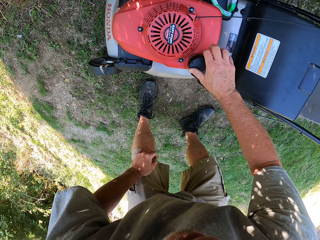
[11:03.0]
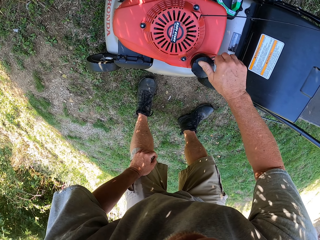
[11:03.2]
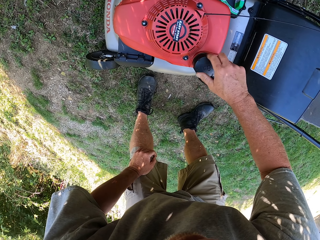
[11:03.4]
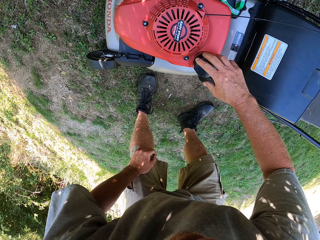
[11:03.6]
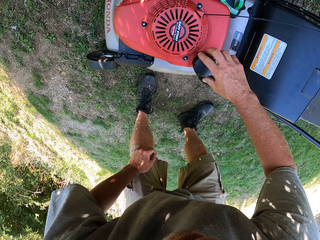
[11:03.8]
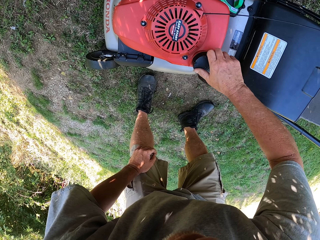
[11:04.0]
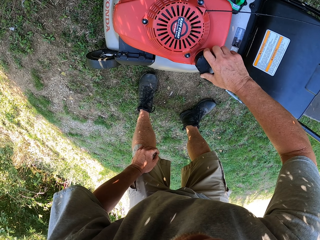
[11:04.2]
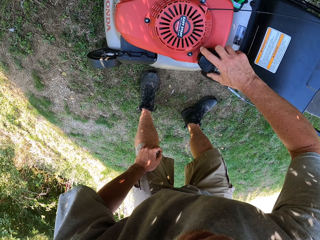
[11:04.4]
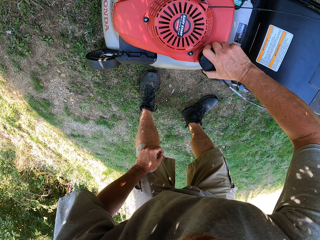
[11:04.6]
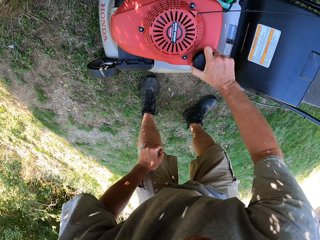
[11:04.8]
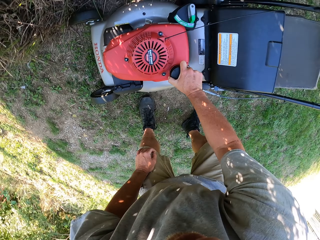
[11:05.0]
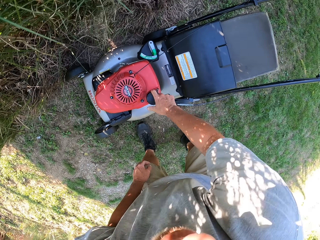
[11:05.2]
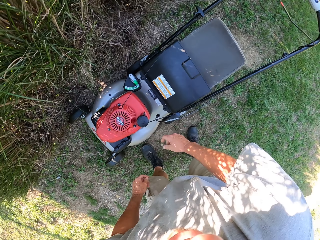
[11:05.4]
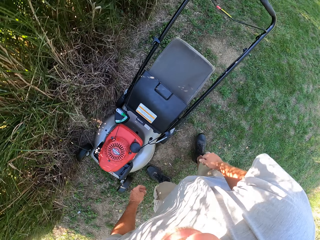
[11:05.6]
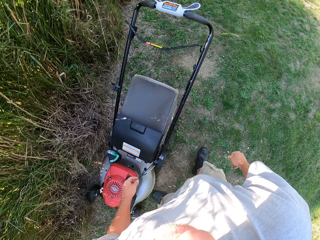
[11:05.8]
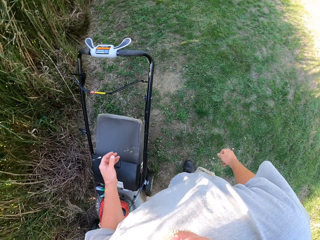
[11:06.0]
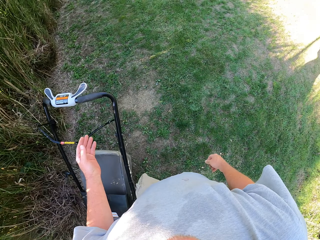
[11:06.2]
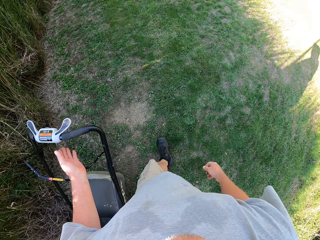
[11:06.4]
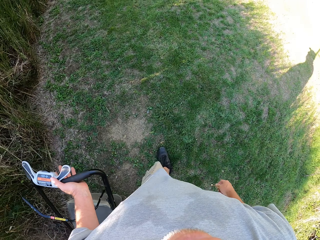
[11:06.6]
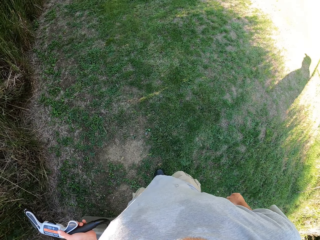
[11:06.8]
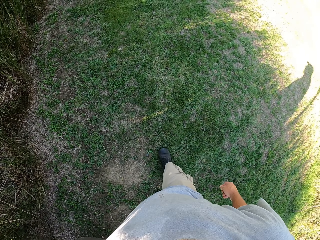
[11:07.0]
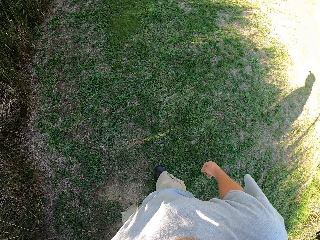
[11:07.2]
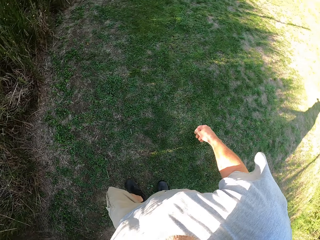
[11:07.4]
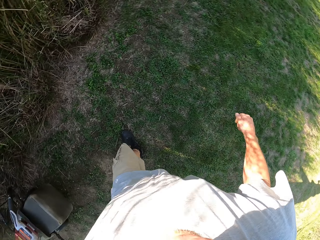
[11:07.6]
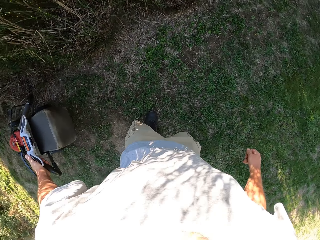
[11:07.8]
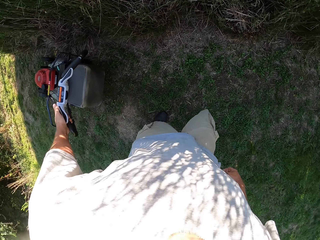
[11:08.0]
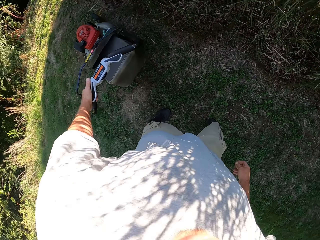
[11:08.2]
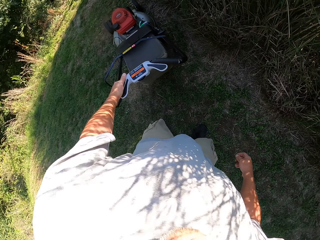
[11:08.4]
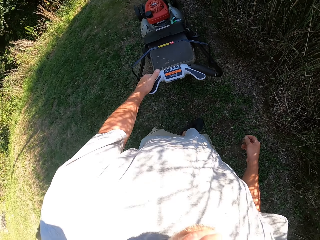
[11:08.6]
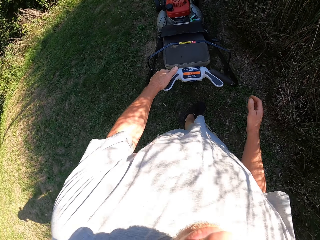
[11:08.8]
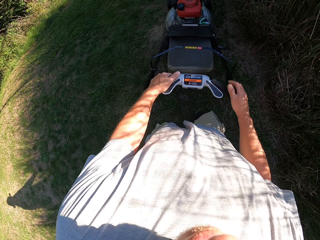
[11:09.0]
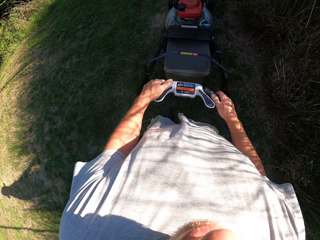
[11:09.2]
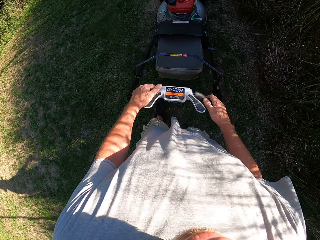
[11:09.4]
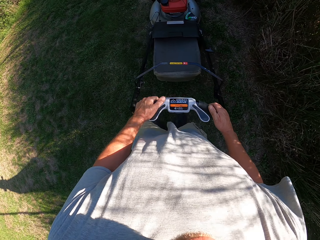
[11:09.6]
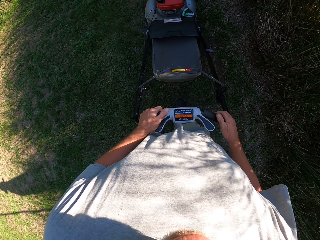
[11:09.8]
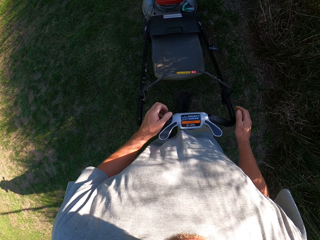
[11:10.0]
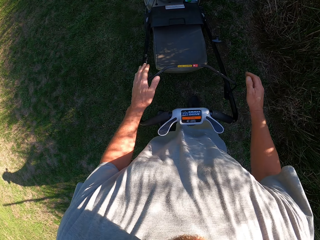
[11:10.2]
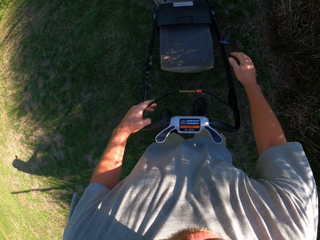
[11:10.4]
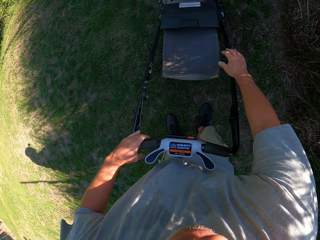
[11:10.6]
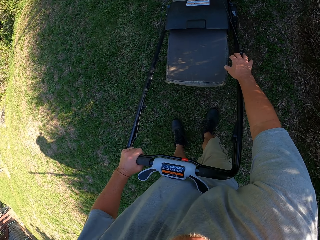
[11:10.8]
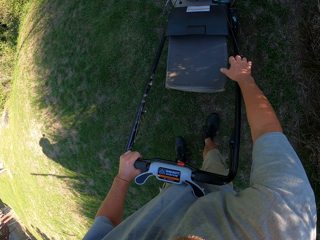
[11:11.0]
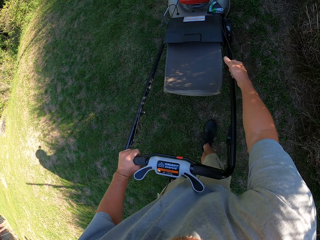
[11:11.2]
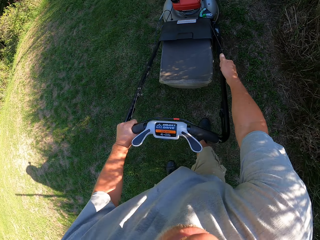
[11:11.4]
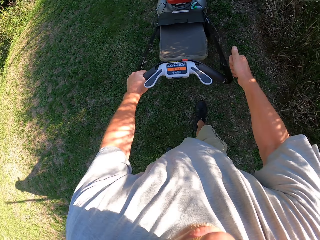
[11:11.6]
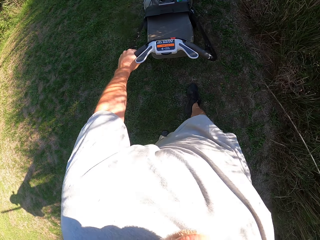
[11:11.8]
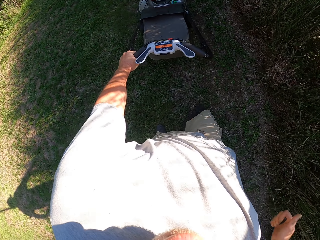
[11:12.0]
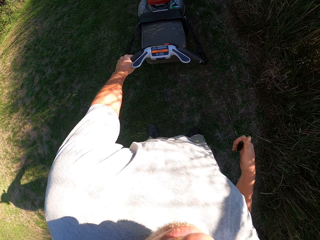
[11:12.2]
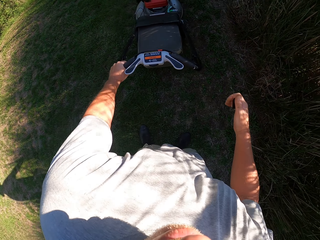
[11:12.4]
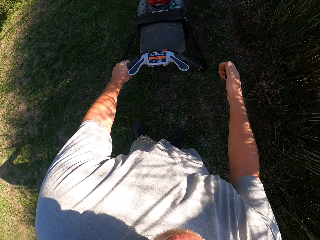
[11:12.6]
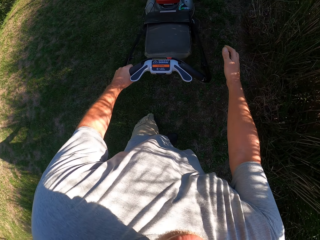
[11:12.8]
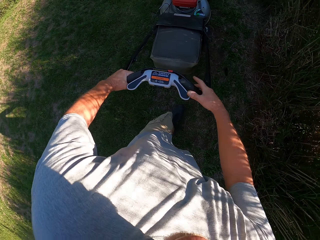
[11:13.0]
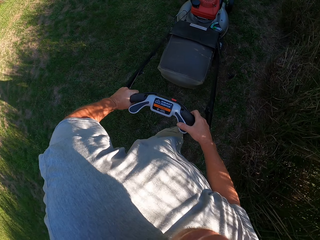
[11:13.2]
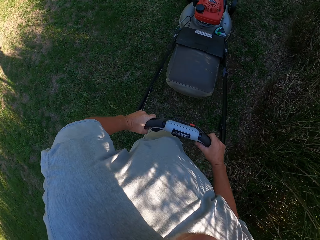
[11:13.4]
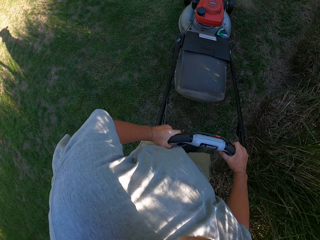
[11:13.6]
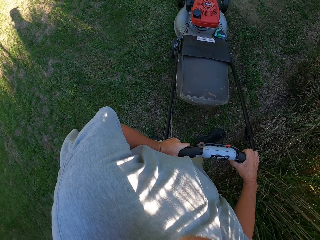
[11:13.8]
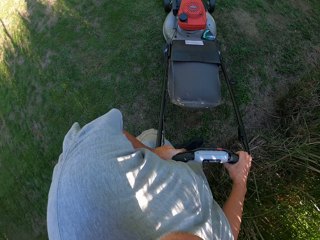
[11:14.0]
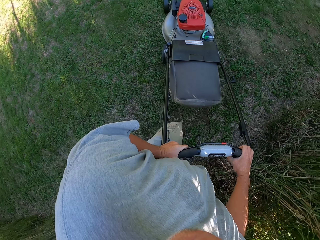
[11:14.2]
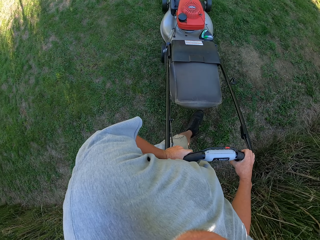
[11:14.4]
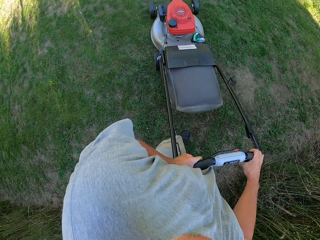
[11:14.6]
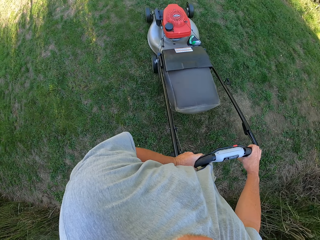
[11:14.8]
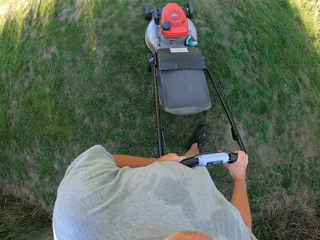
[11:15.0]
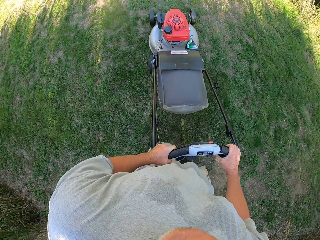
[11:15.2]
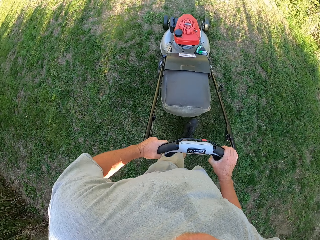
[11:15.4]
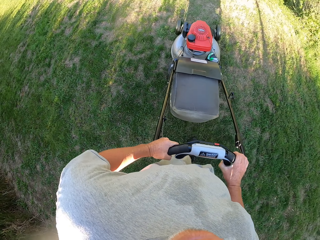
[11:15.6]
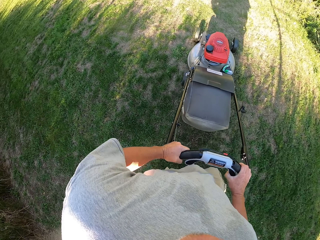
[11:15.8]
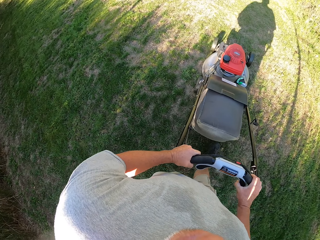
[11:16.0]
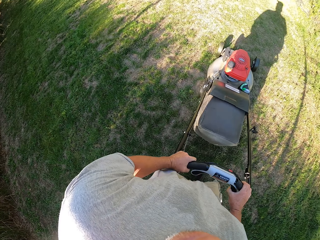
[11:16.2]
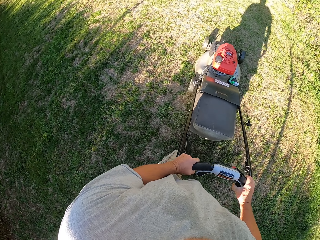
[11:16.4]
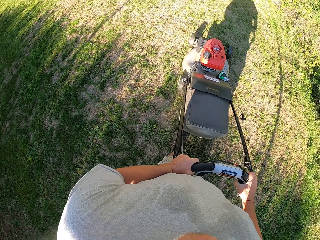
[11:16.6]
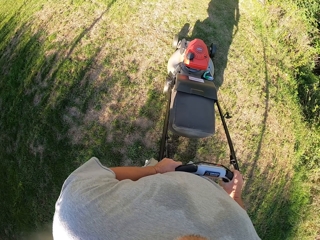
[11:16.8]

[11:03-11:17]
The camera wearer closes the fuel tank. They turn around. They pull the lawn mower and hold the mower. They hold the mower again. They put the lawn mower engine on. They cut the grass in the garden with the lawn mower. They turn around.

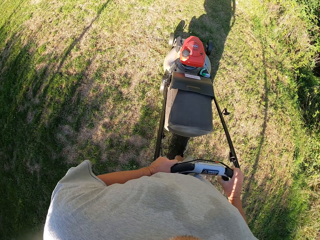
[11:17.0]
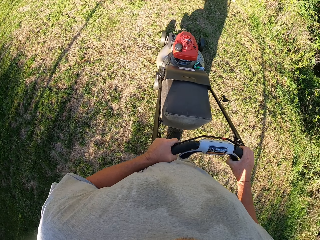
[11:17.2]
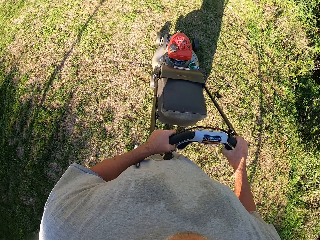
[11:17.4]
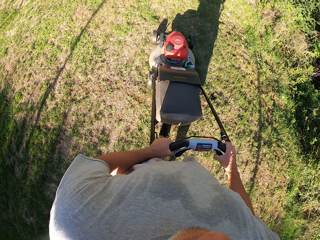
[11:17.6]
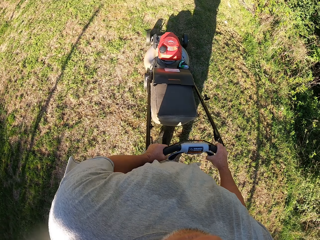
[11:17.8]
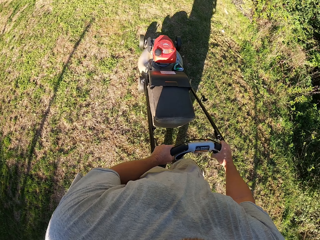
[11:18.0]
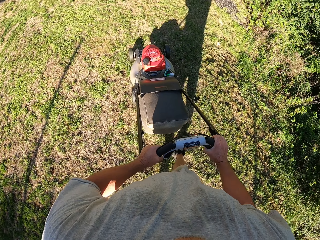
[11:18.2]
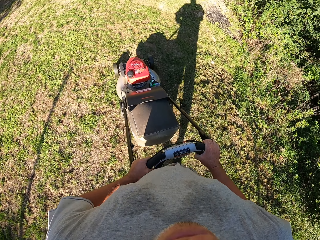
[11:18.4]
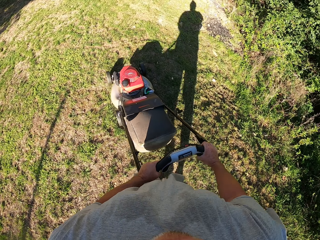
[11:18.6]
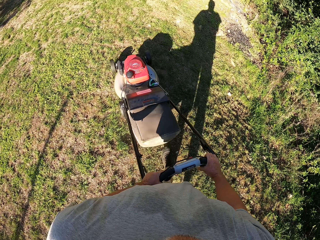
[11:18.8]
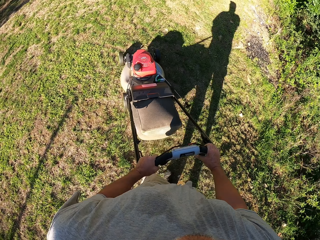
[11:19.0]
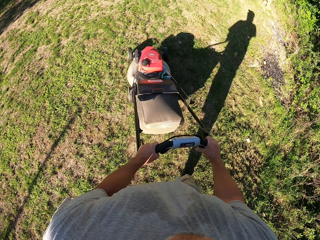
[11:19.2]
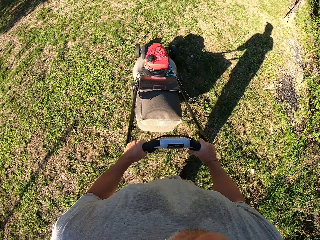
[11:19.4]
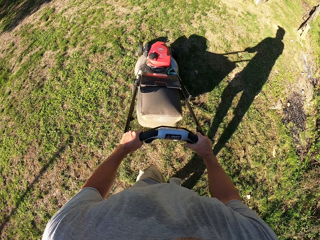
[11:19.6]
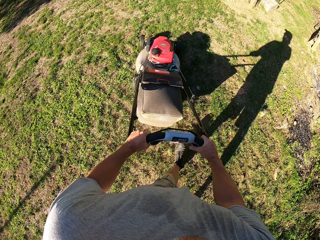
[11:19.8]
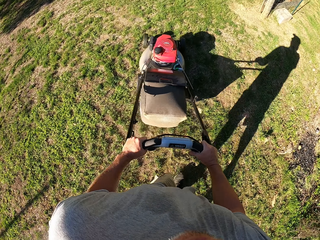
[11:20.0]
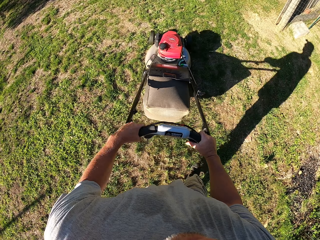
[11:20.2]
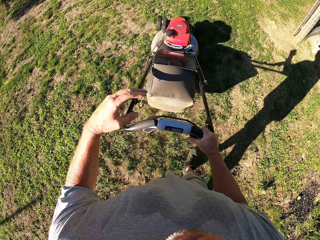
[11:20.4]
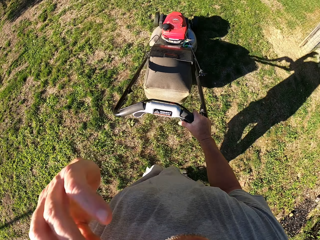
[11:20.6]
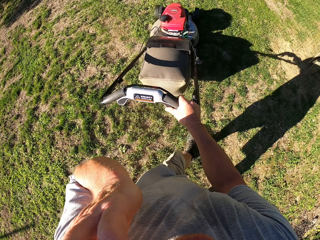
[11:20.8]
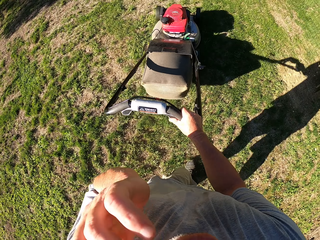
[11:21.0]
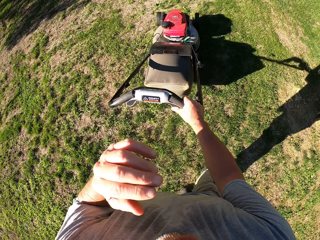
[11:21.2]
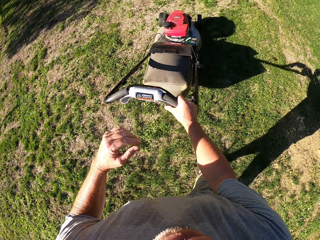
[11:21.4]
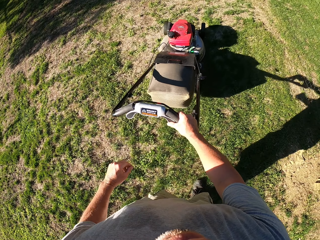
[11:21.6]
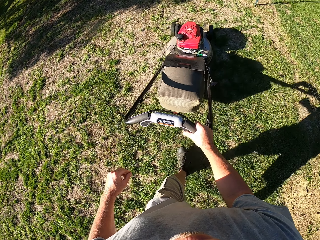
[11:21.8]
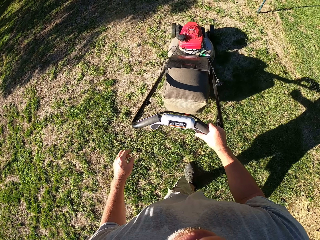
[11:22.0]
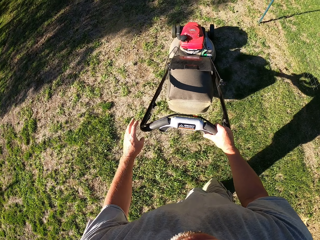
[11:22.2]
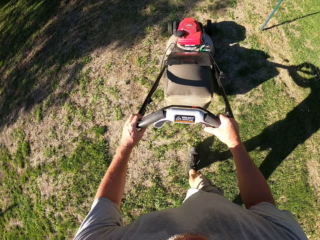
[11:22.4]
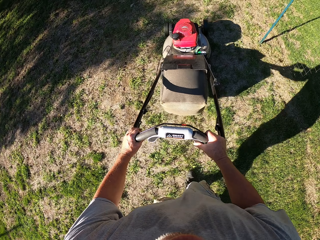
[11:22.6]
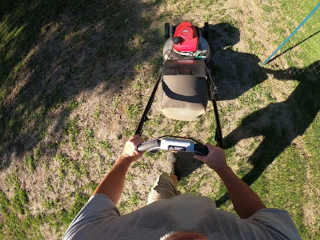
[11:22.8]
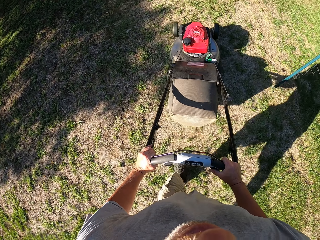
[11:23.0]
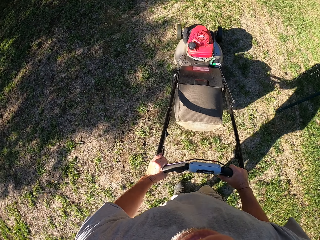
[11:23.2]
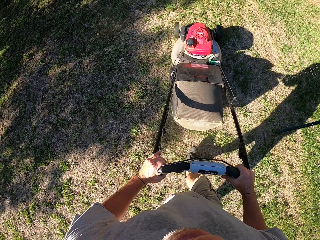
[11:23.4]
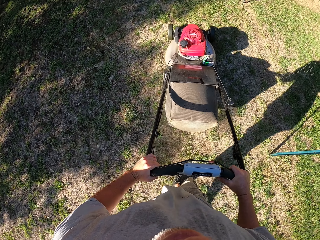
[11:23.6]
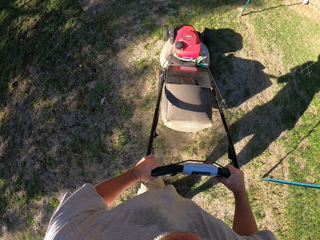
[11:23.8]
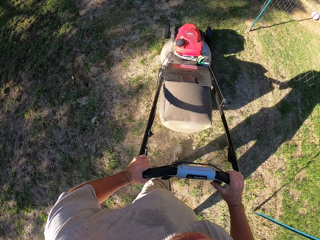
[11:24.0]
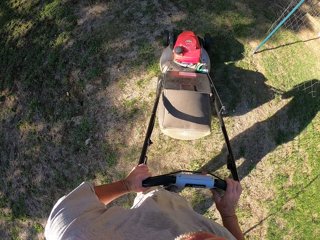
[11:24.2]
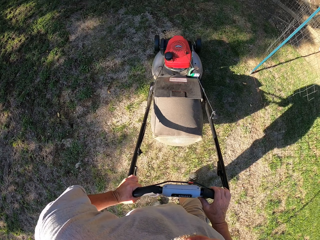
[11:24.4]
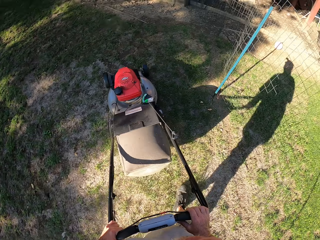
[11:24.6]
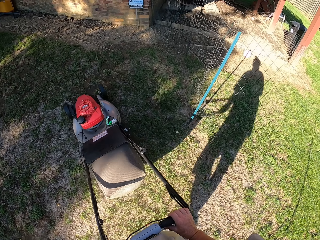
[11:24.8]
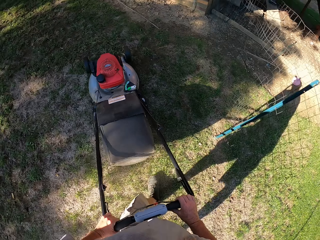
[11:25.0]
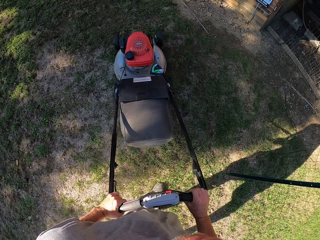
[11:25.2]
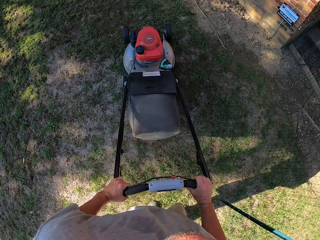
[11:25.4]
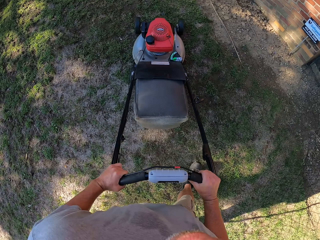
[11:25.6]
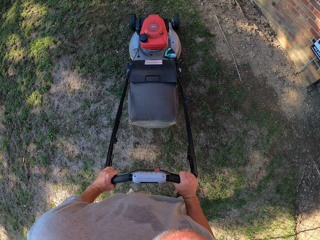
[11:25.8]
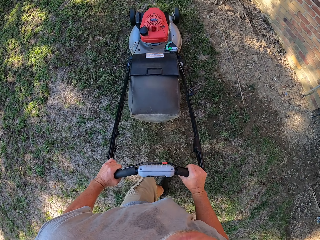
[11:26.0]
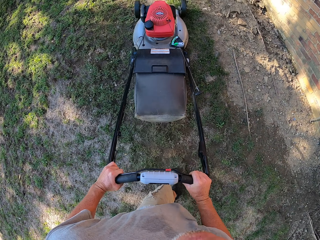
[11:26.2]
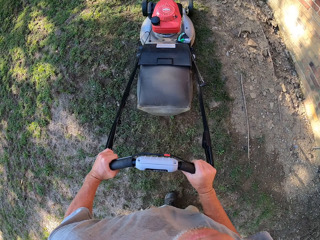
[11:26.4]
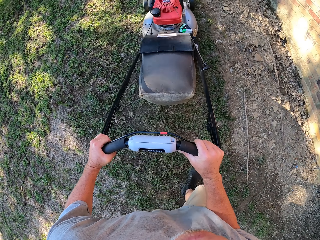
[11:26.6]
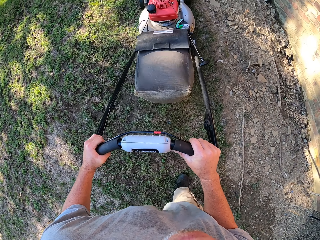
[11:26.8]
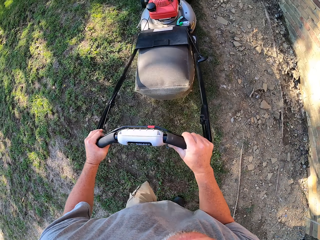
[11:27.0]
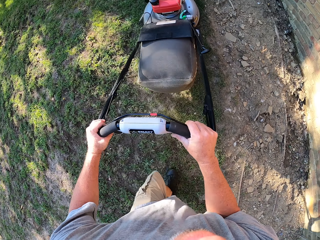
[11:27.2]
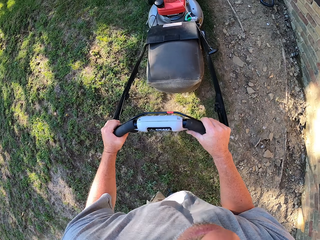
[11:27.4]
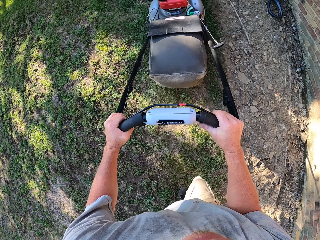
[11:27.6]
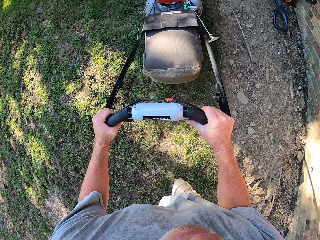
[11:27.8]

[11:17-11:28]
The camera wearer mows the lawn with the mower repeatedly. They turn around.
